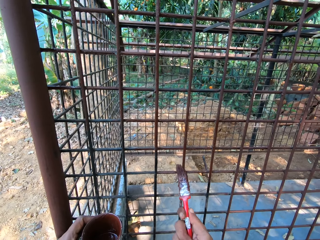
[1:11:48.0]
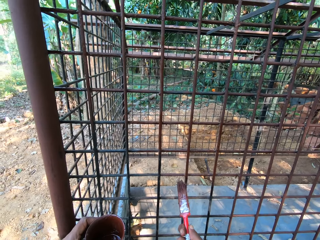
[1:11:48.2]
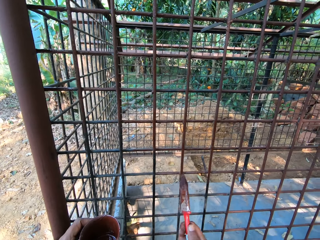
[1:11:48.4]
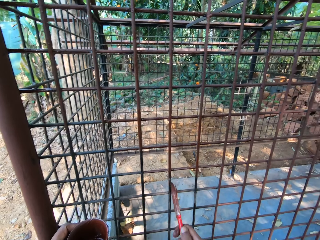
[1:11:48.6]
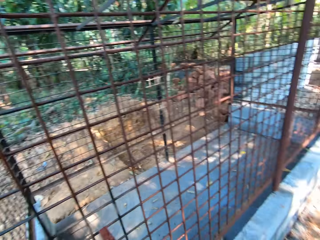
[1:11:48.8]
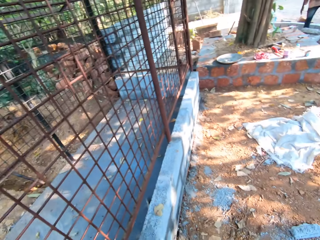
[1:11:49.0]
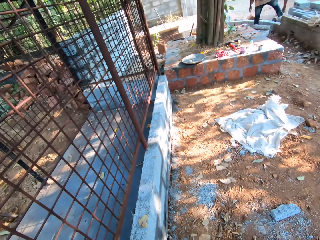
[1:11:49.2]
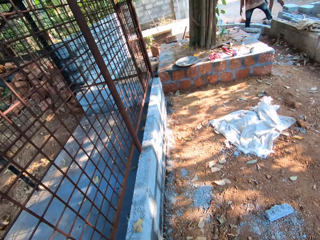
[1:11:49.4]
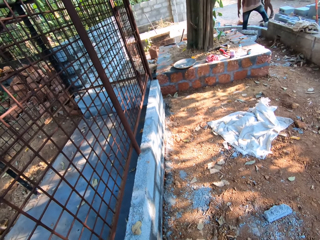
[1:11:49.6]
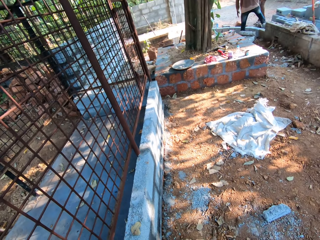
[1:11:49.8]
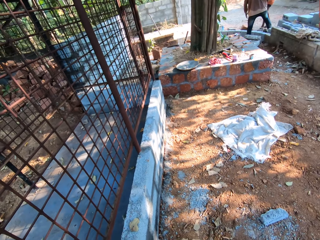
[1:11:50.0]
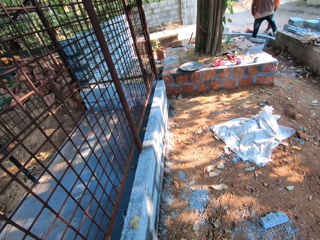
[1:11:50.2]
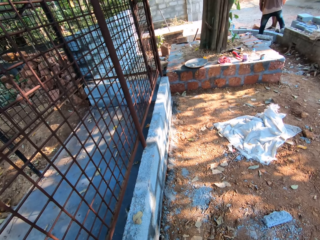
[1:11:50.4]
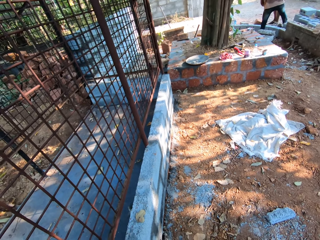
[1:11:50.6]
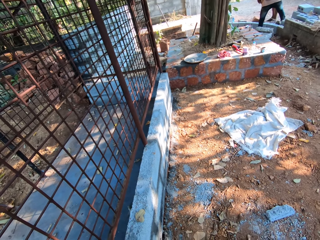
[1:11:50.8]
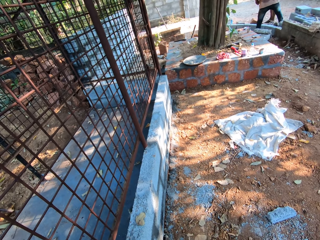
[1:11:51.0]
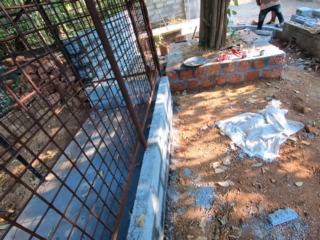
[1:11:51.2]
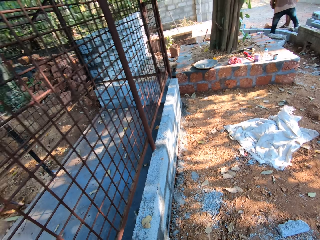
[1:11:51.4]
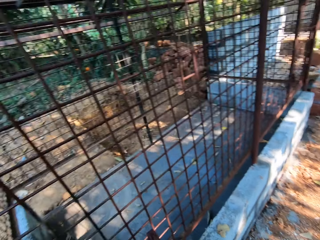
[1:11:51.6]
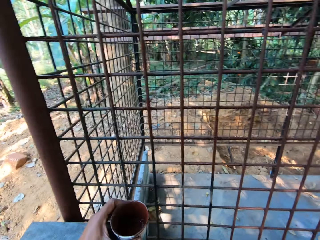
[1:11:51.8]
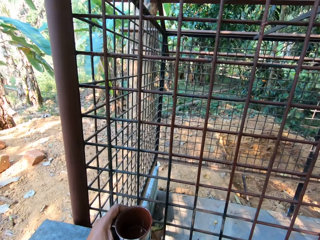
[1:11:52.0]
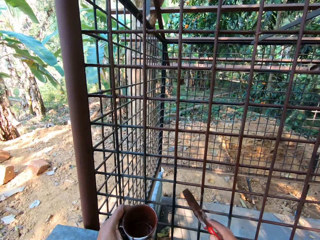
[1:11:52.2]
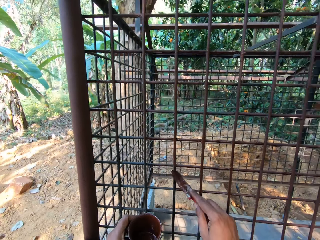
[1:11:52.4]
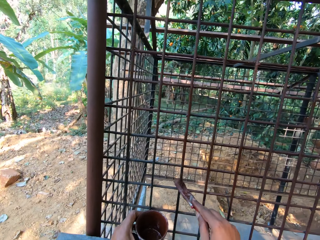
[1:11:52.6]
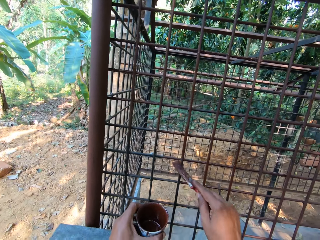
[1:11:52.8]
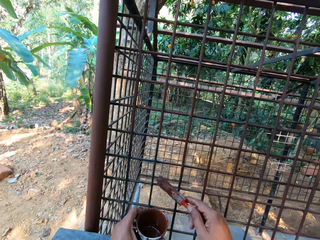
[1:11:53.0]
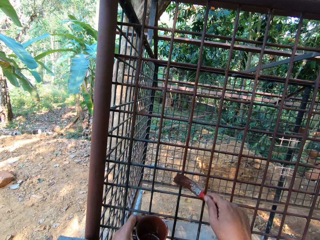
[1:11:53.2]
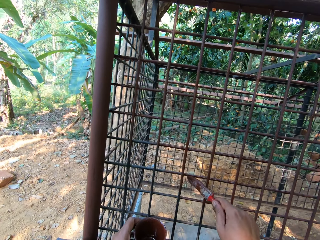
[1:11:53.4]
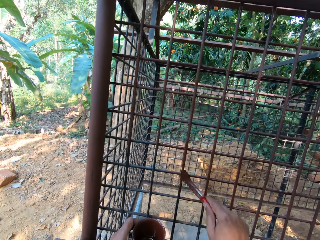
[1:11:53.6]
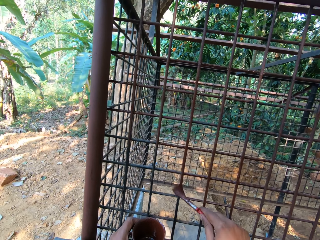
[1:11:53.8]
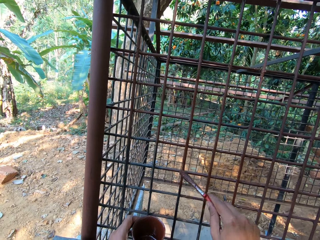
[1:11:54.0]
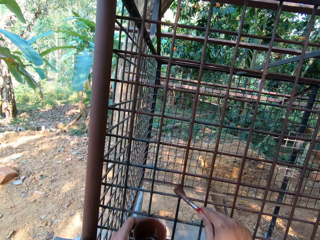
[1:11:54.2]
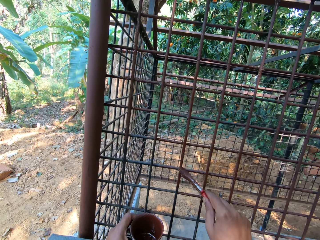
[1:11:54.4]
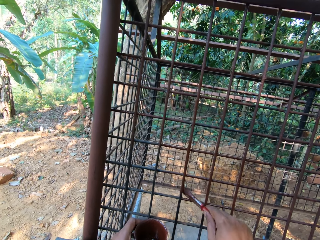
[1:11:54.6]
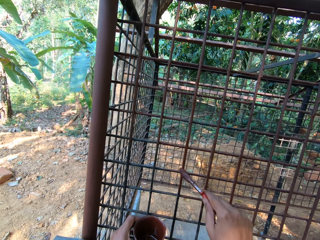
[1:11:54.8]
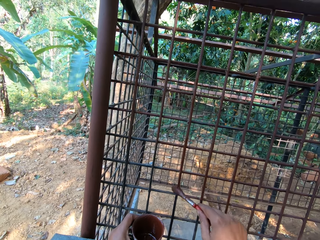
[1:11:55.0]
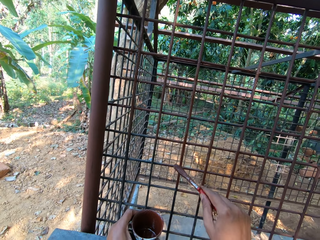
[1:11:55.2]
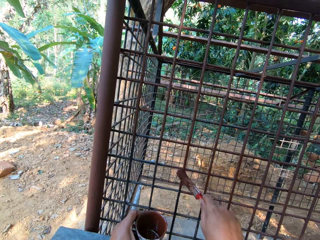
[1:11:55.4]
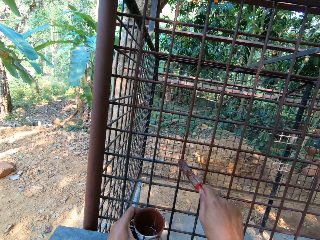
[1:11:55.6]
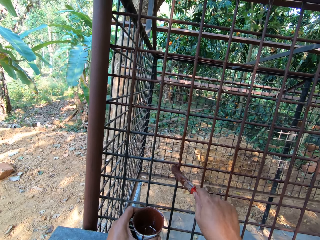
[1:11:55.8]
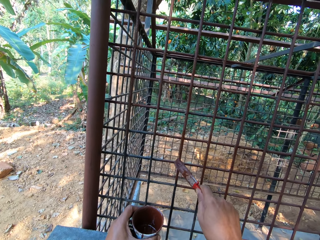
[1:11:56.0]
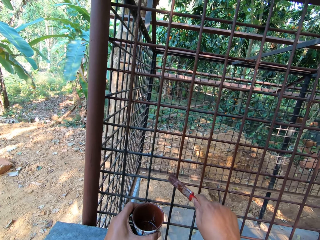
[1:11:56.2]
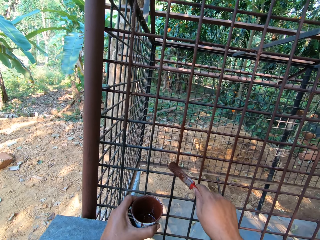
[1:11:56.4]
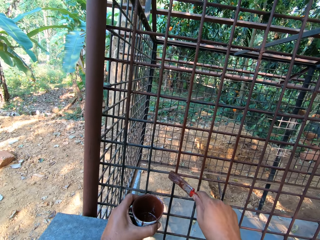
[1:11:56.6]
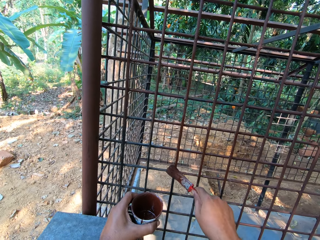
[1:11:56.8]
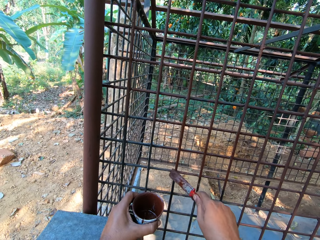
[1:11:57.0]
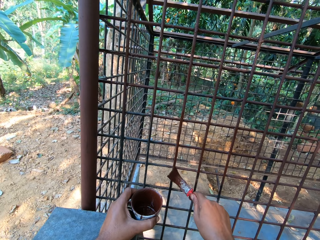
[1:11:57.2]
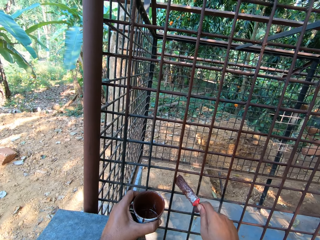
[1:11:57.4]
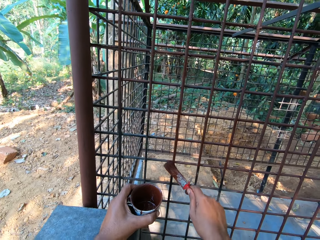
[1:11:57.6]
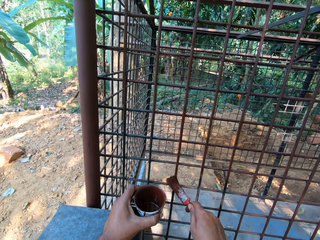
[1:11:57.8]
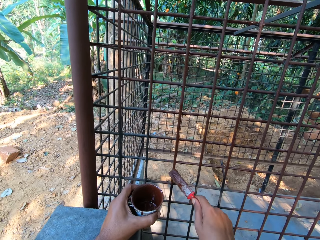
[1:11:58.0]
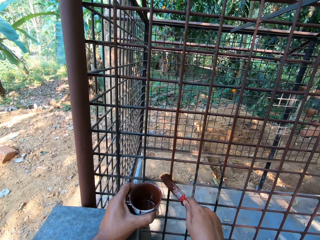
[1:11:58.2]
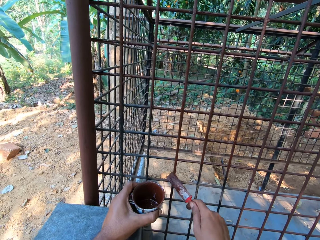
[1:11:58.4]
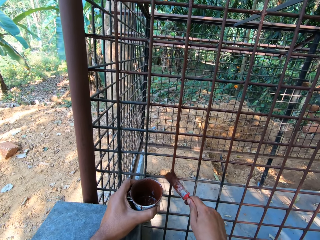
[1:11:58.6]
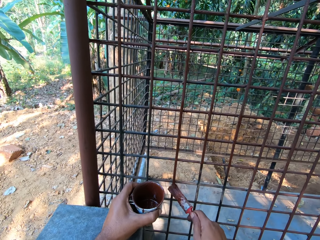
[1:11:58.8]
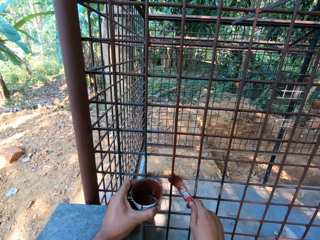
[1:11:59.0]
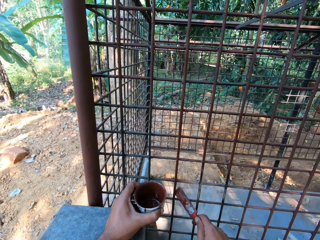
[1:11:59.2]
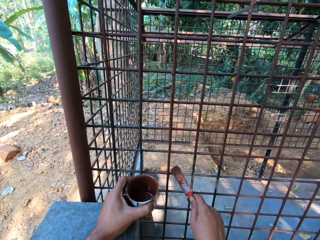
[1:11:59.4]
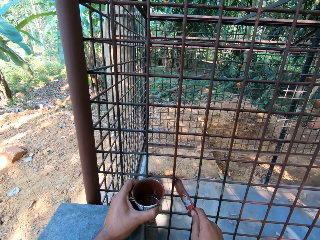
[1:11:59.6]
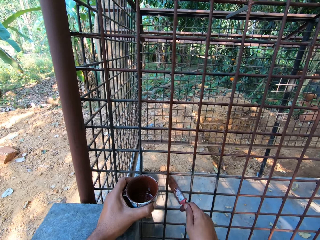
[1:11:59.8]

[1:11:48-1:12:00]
The camera wearer stands on the ground. He paints the iron store with the paintbrush in his right hand.

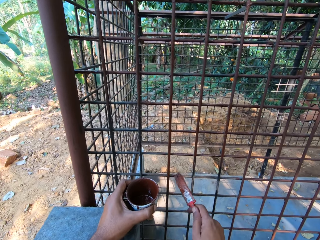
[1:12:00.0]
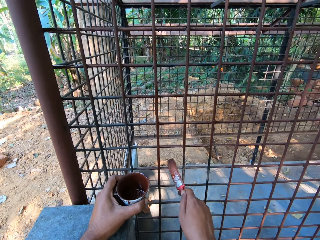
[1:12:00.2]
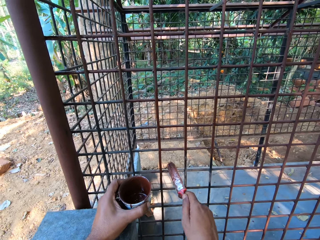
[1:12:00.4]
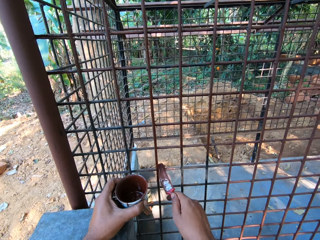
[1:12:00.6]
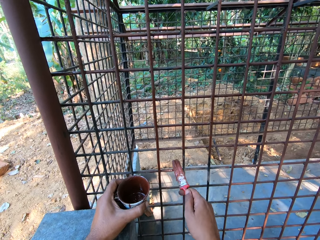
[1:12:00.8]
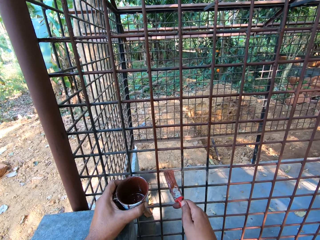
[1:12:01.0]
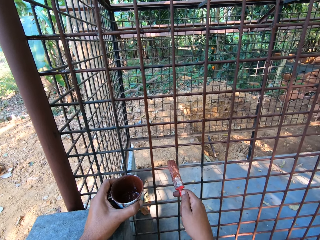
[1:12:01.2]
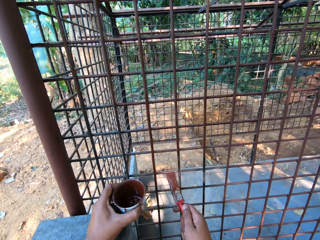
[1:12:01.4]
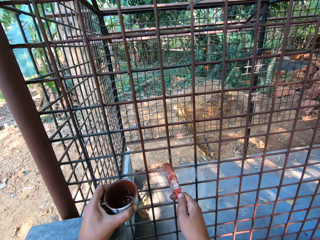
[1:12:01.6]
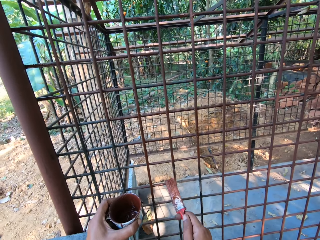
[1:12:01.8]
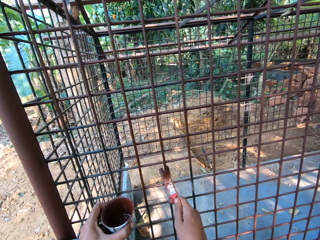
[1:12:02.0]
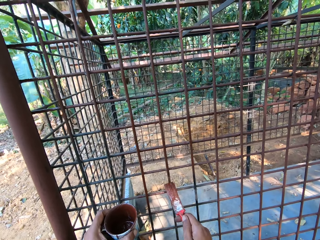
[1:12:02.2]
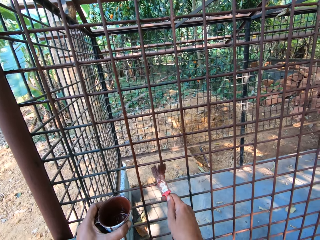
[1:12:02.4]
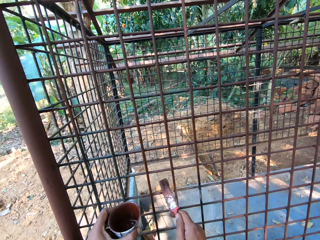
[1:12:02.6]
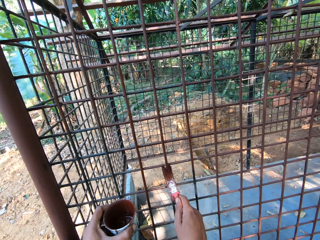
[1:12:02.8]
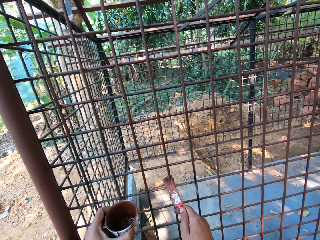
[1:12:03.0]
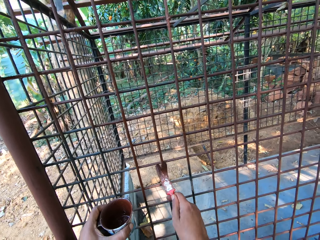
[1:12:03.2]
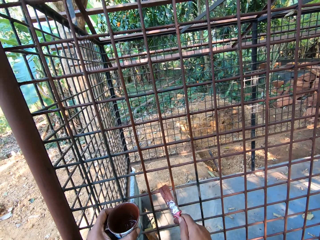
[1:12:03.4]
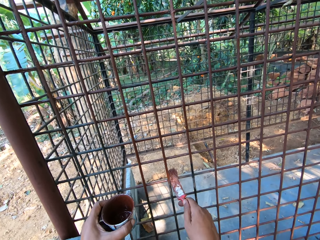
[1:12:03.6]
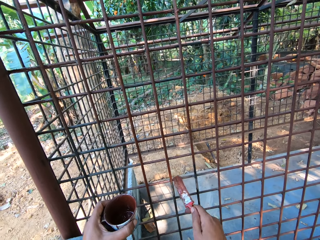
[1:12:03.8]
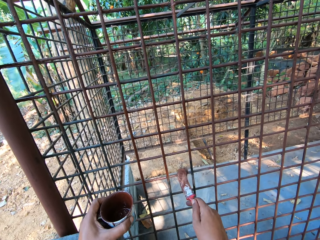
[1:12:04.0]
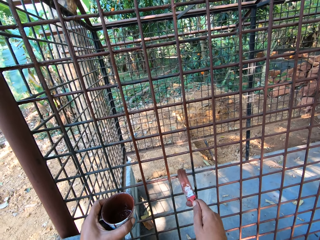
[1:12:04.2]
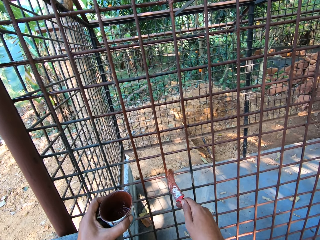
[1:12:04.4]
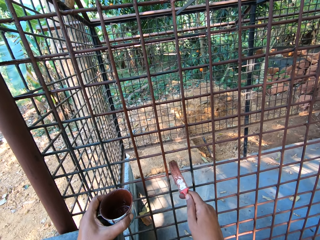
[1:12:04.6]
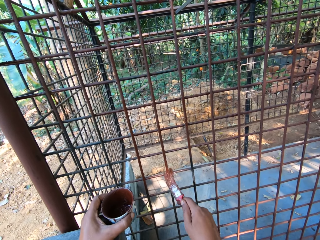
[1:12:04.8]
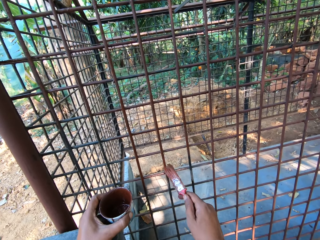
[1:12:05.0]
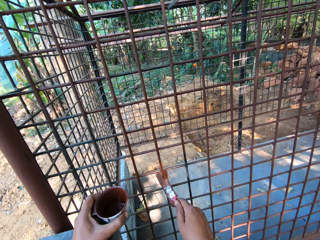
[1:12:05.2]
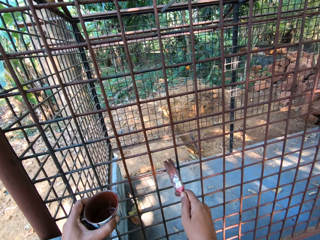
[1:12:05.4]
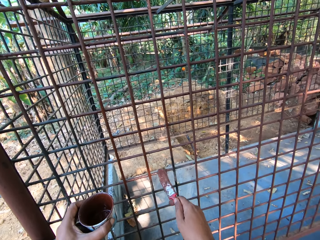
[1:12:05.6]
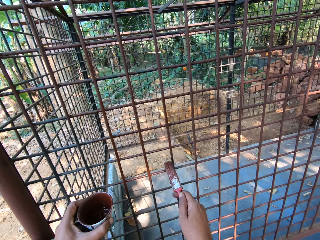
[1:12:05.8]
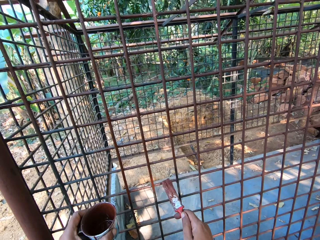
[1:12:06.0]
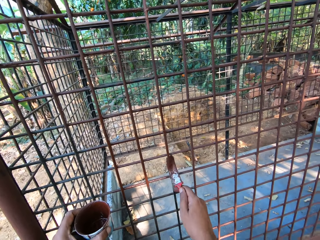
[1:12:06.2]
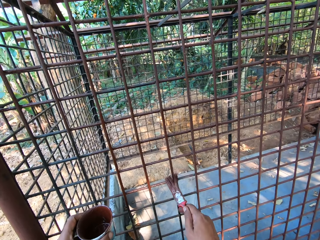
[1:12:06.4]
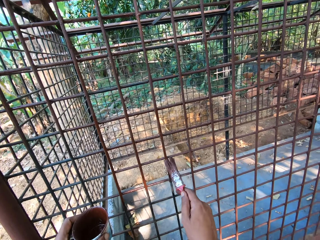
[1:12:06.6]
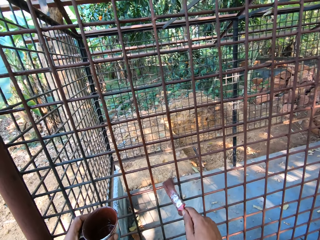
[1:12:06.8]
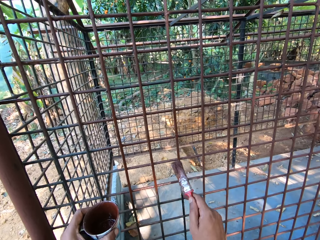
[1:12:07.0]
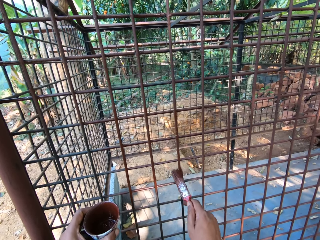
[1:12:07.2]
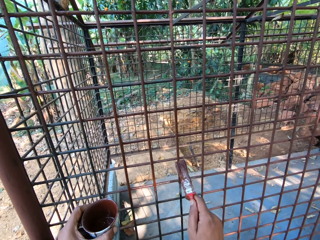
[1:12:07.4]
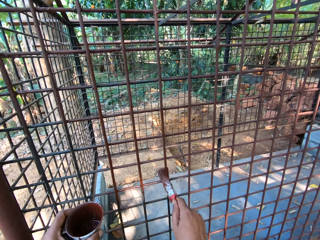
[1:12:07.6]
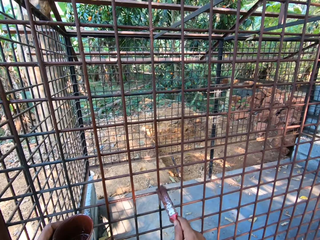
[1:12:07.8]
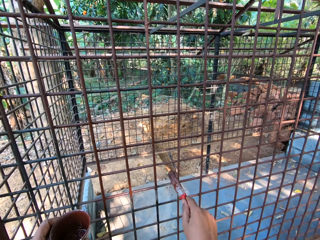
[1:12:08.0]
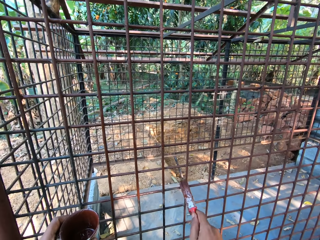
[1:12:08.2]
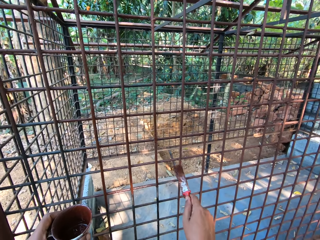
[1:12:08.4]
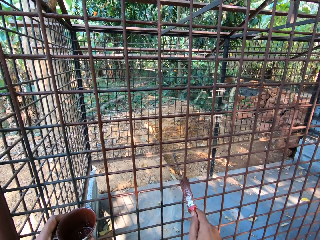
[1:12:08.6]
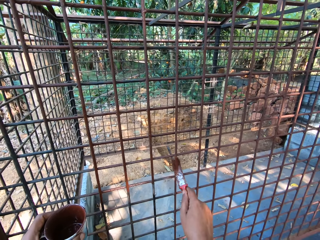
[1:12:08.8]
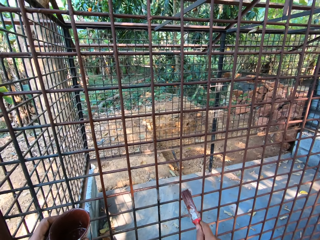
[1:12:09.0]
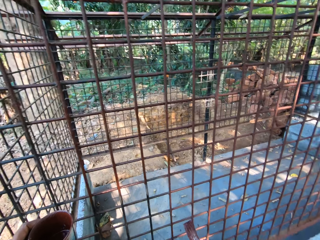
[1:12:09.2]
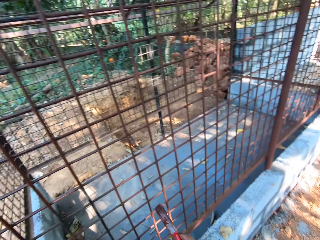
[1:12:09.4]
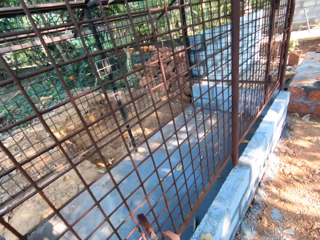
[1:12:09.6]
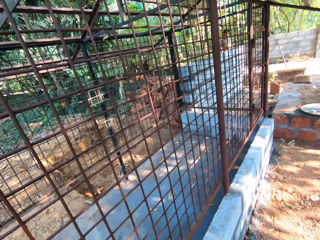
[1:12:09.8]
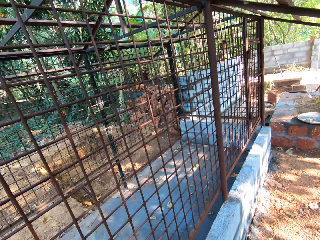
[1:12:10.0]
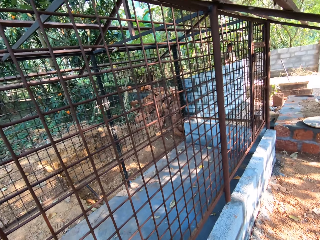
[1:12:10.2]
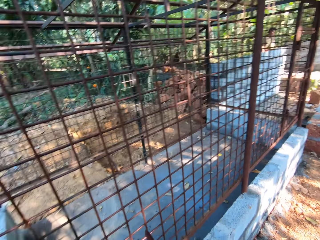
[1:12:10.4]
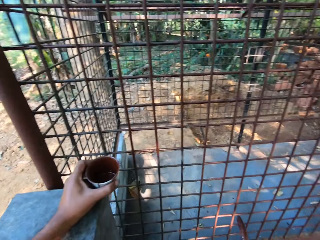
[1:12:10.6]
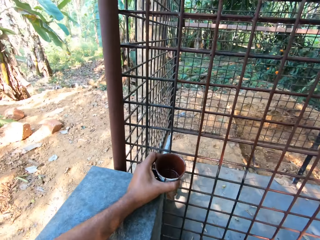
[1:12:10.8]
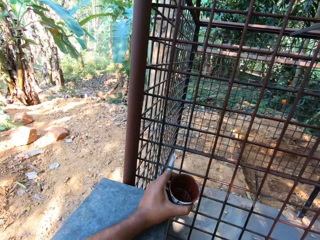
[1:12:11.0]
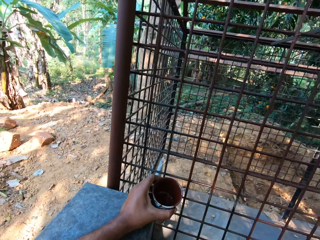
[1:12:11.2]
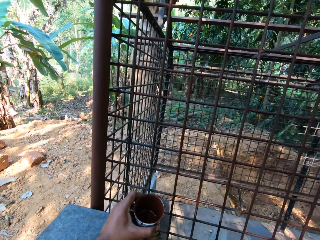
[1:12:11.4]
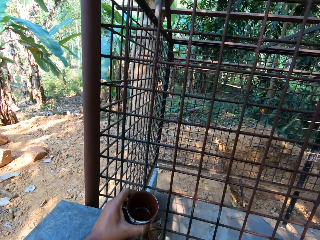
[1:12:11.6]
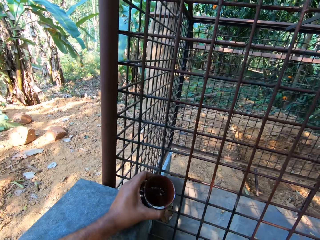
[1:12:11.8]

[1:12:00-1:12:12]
The camera wearer stands on the ground.
